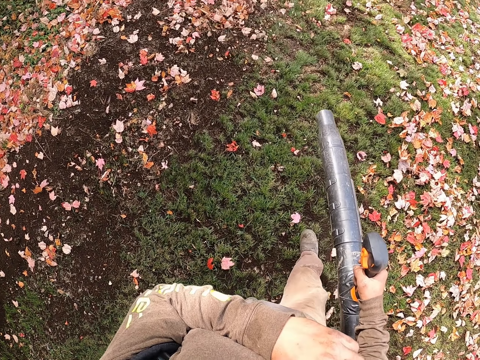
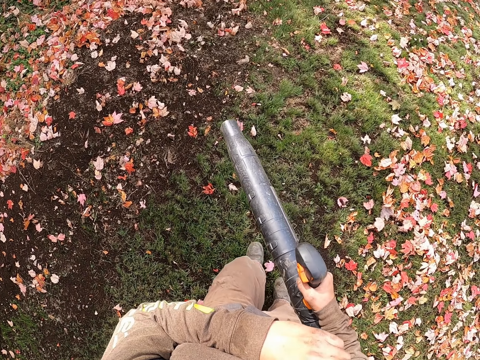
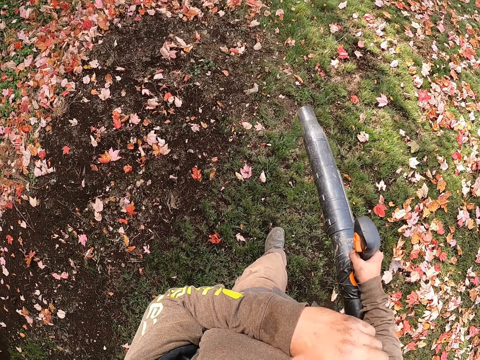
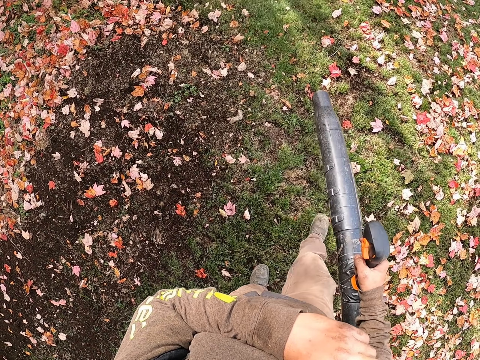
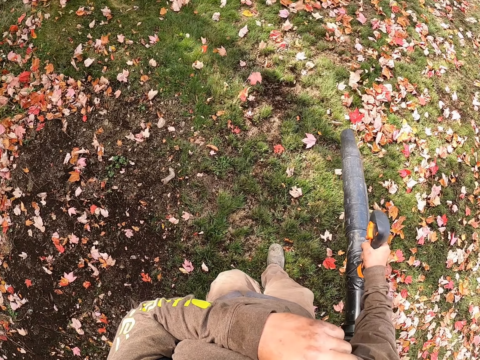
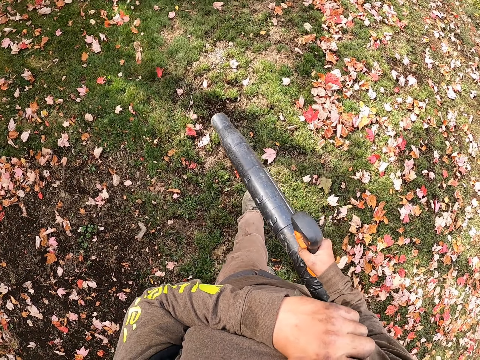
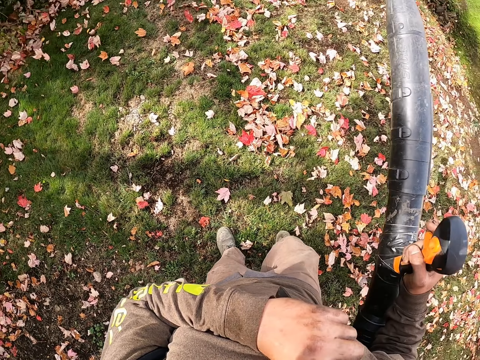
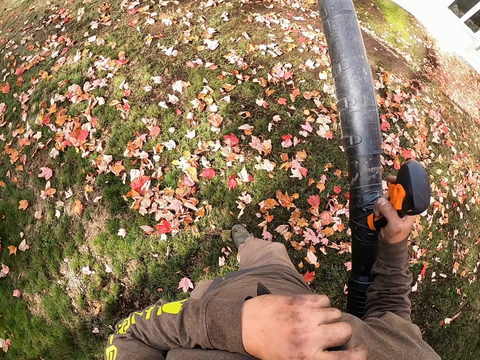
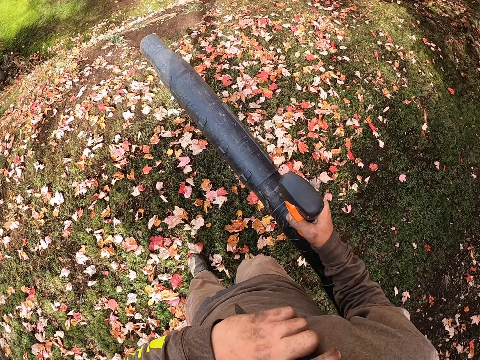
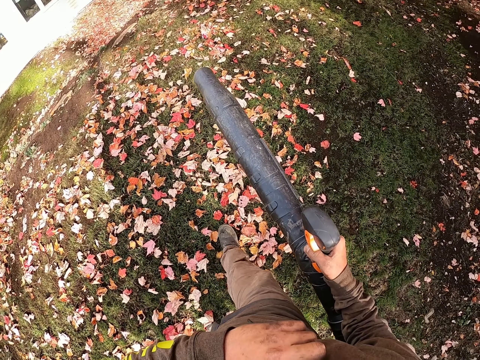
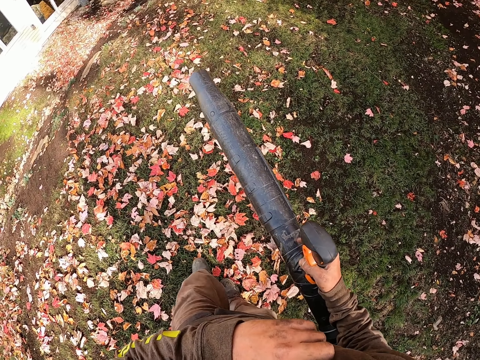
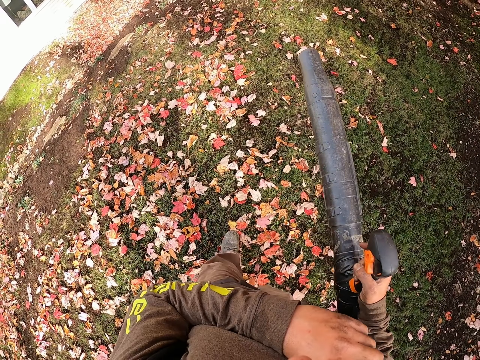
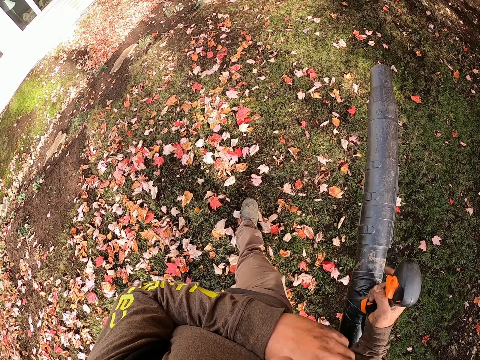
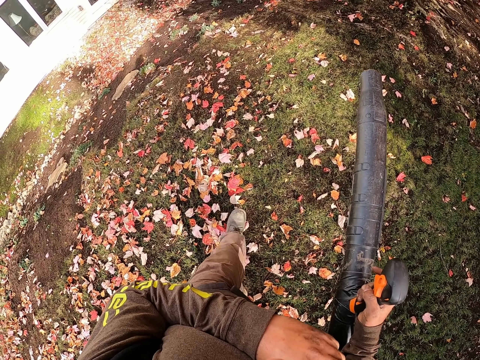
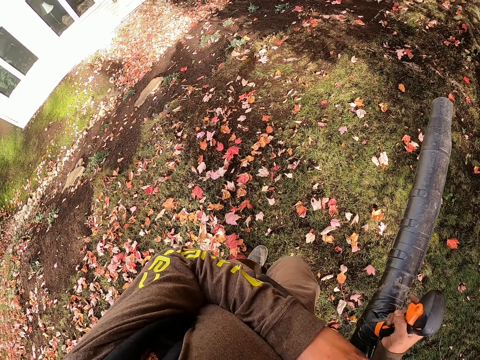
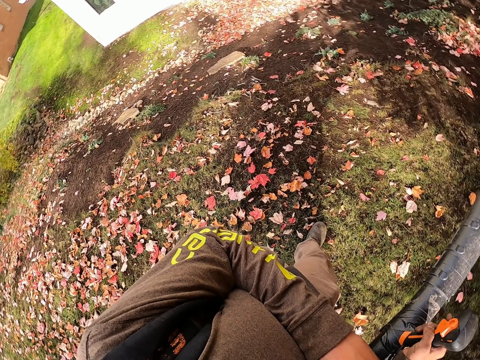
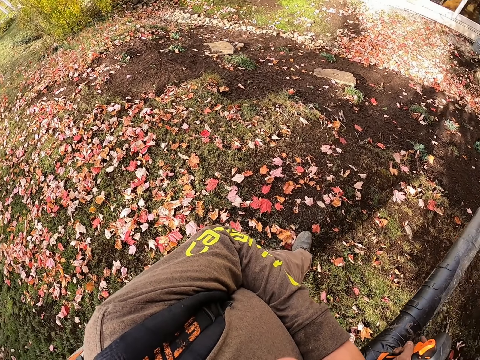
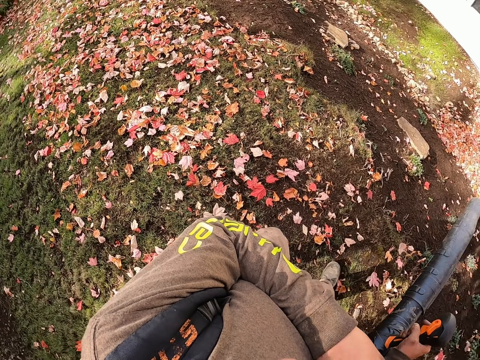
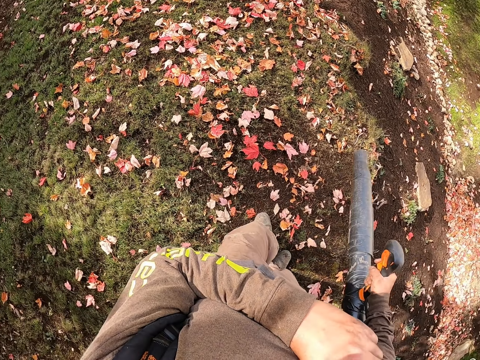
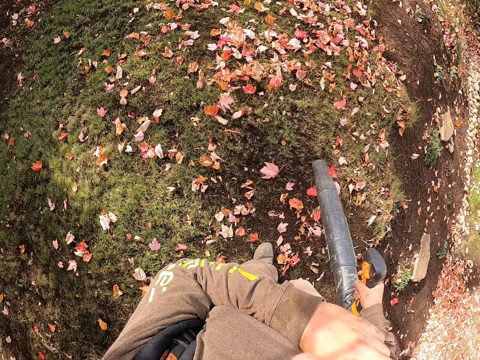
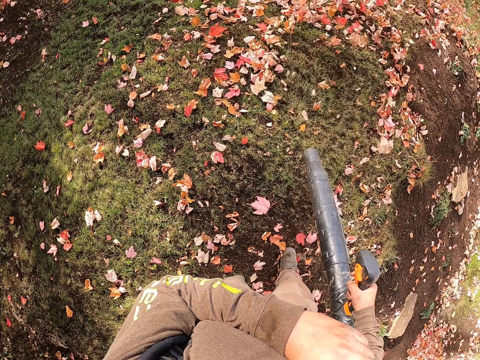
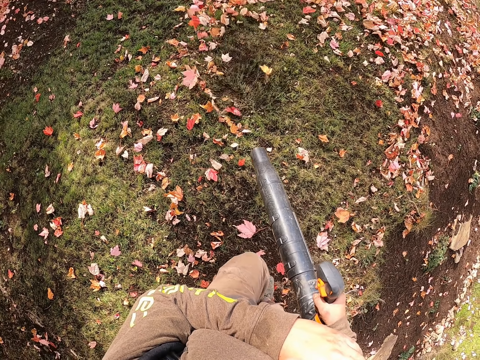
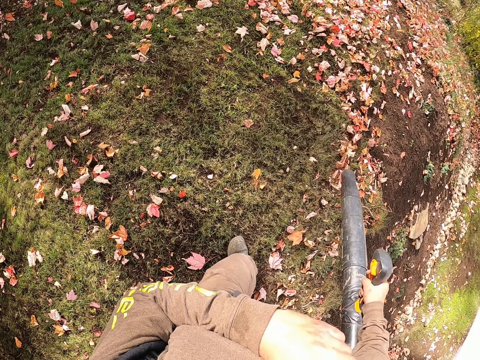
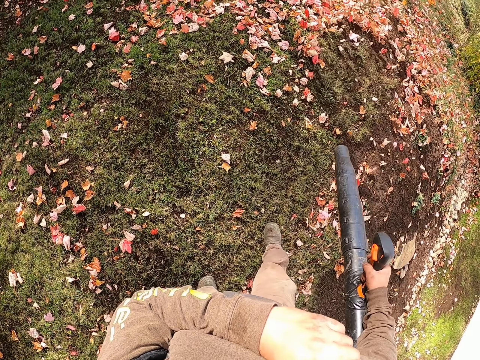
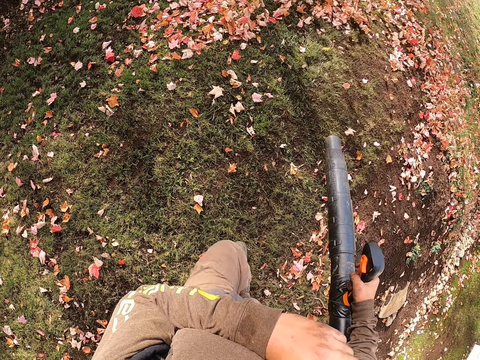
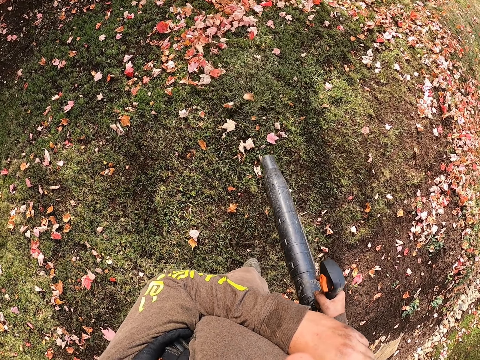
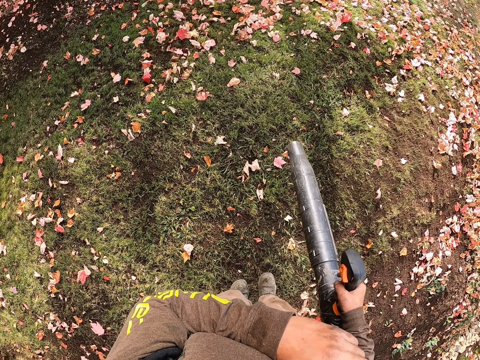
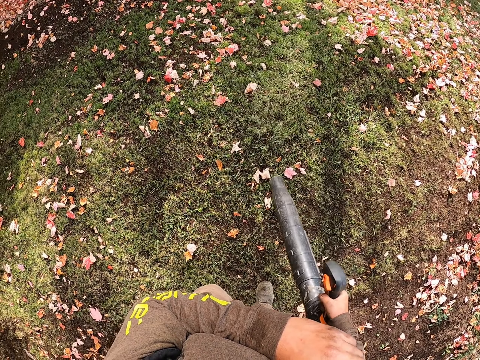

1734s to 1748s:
The camera wearer steps forward. They blow the leaves with a leaf blower. They step forward. They blow the leaves with the leaf blower. They step forward. They blow the leaves with the leaf blower. They step forward. They blow the leaves with the leaf blower. They step forward. They blow the leaves with the leaf blower. They turn around. They walk on the compound. They lift the leaf blowing suction machine. They blow plant leaves with the leaf blowing suction machine. They step forward. They blow the leaves with the leaf blower. They step forward. They blow the leaves with the leaf blower. They step forward.

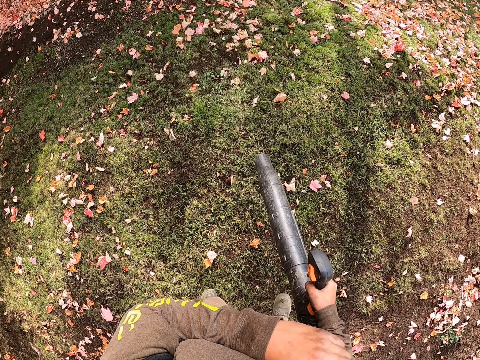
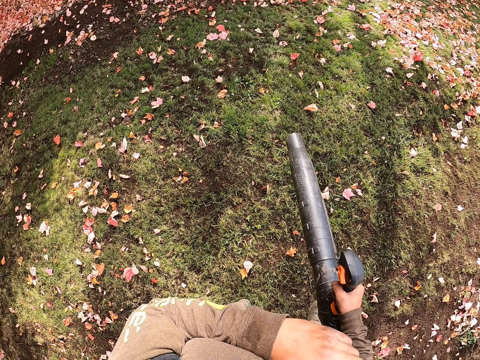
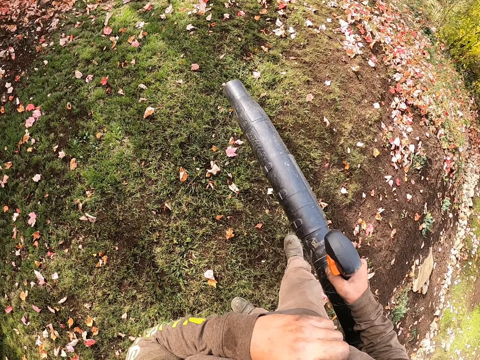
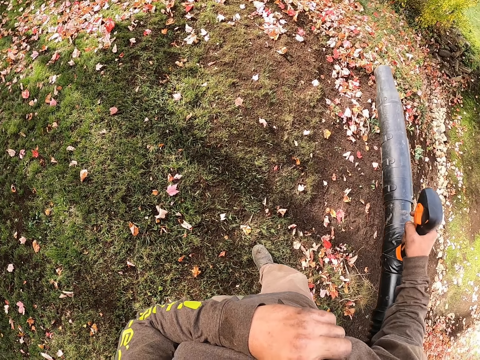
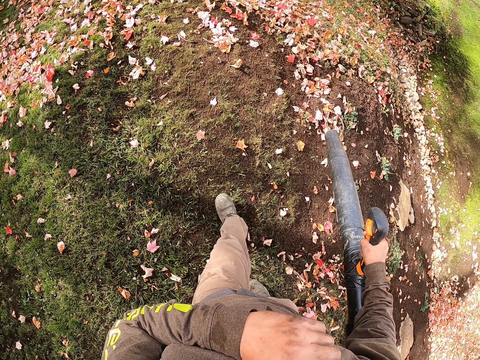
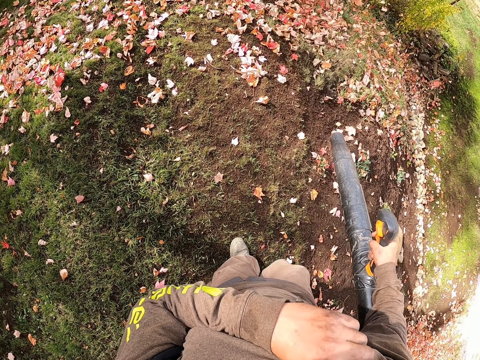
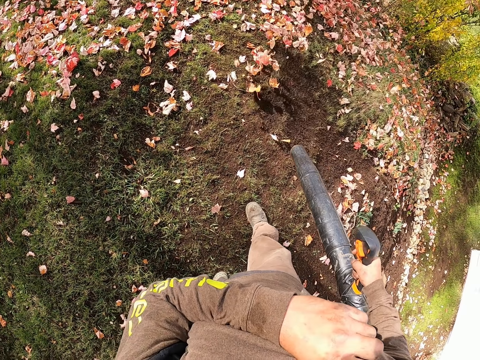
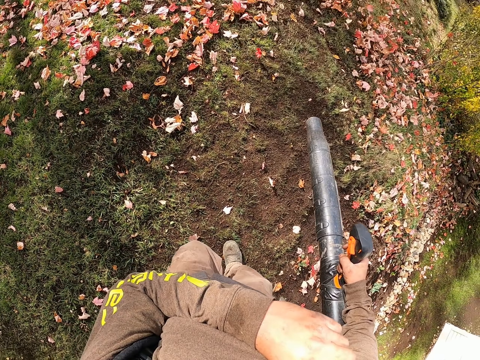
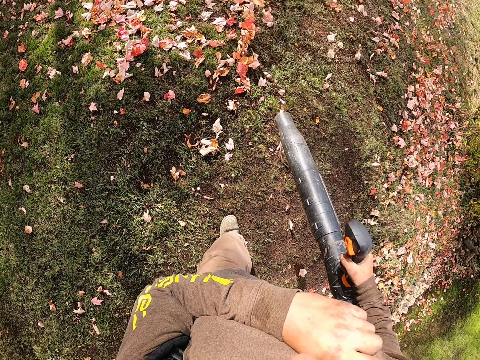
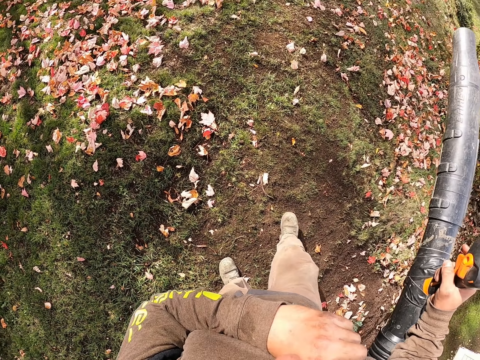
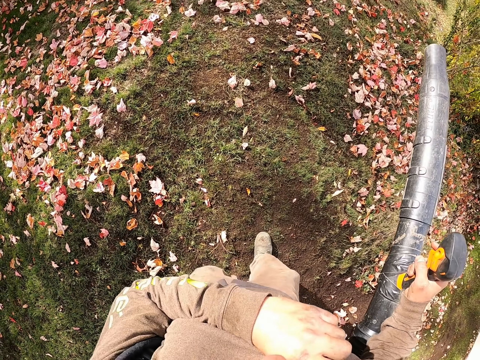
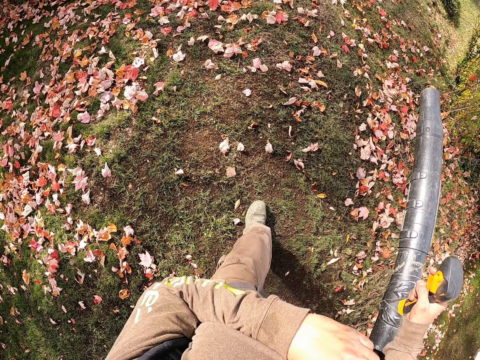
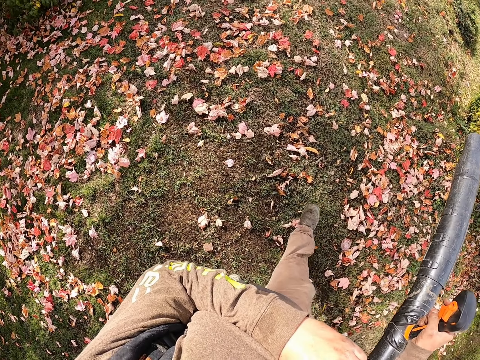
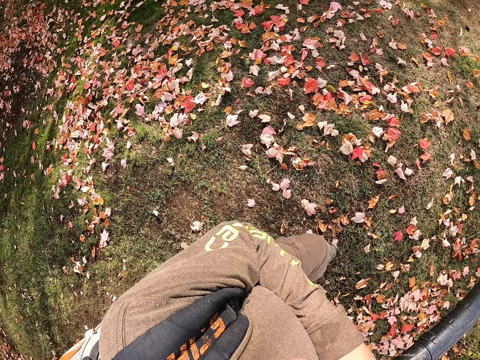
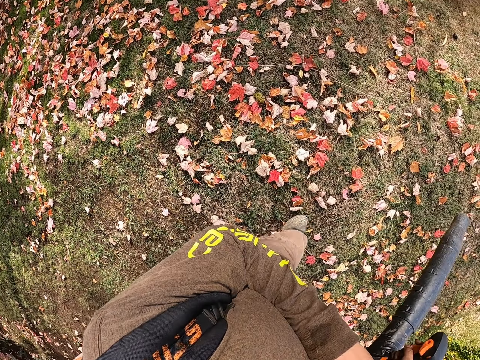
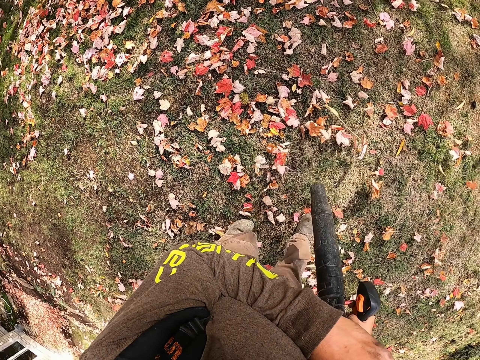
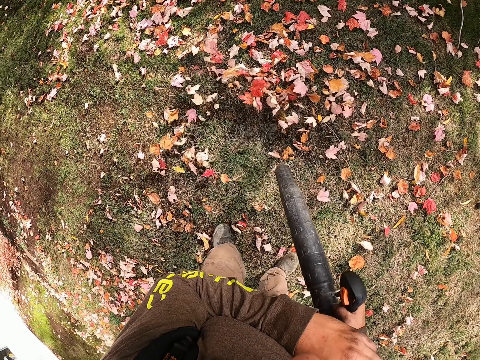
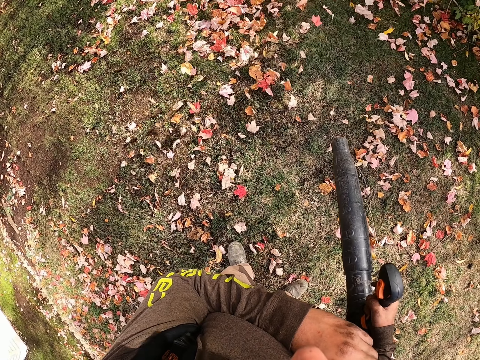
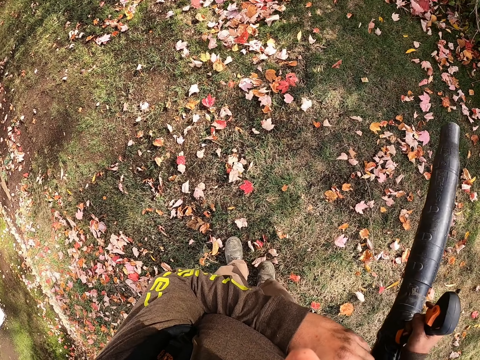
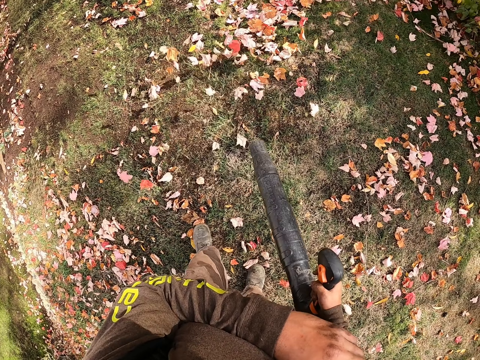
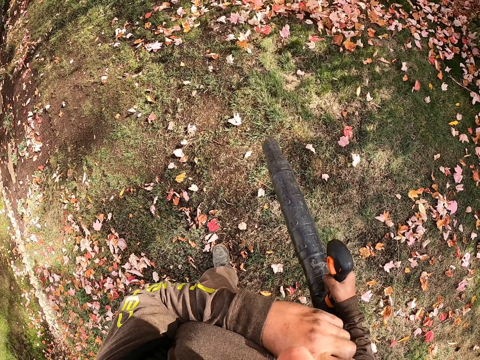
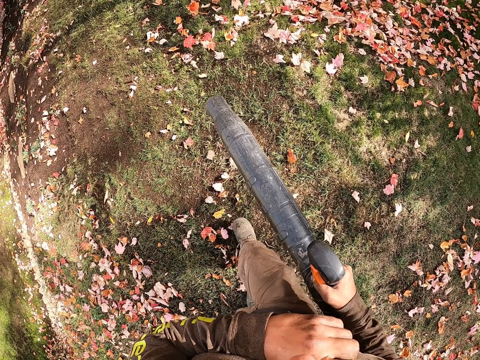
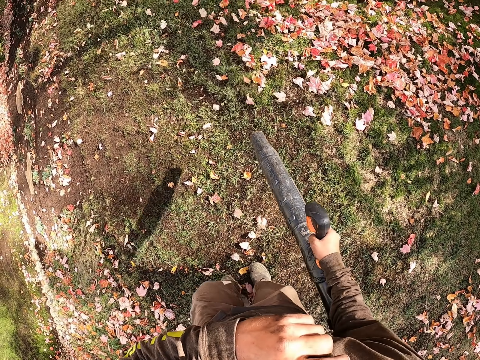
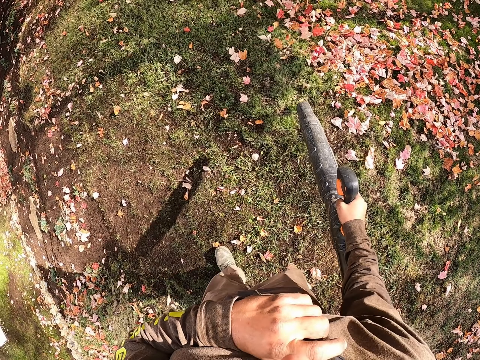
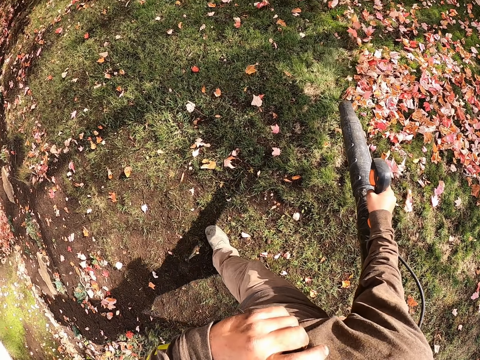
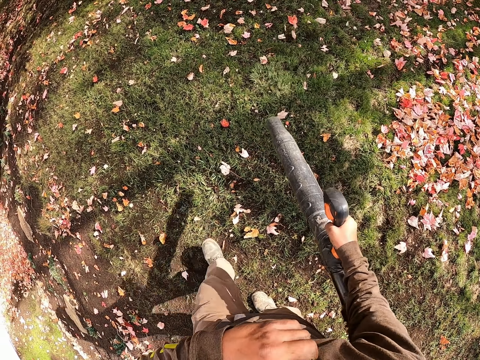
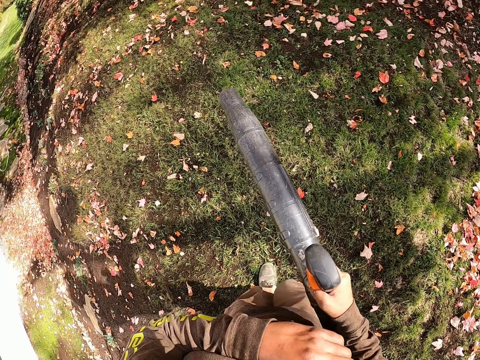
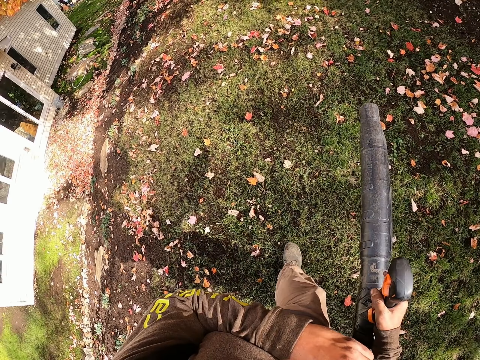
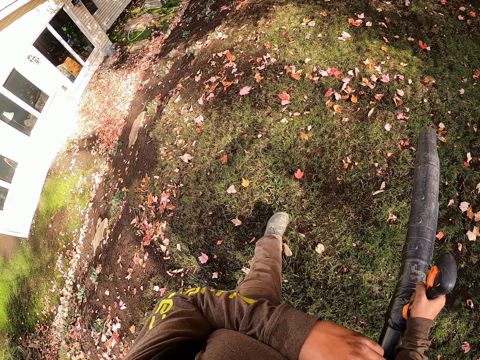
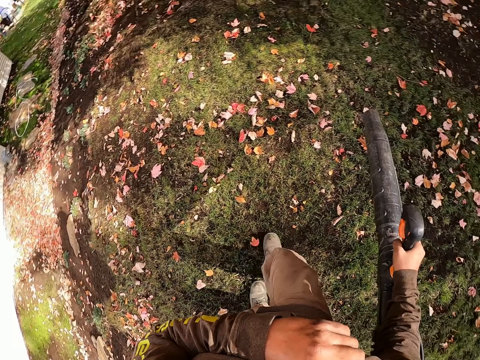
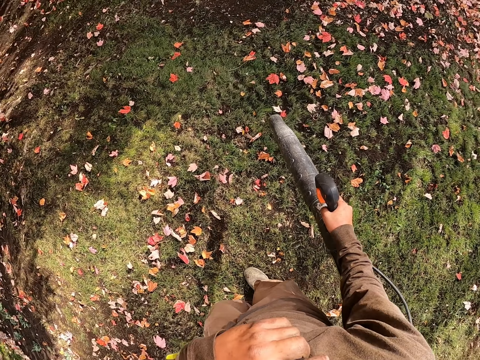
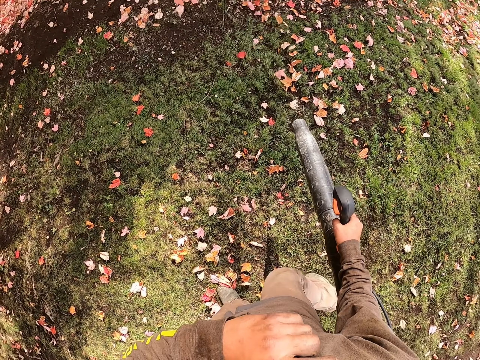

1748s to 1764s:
The camera wearer blows the leaves with a leaf blower. They lift the leaf blowing suction machine. They step forward. They blow plant leaves with the leaf blowing suction machine. They step forward. They blow the leaves with the leaf blower. They step forward. They lift the leaf blowing suction machine. They blow the leaves with the leaf blower. They step forward. They blow plant leaves with the leaf blowing suction machine. They step forward. They blow the leaves with the leaf blower. They step forward. They blow the leaves with the leaf blower. They walk on the compound.
